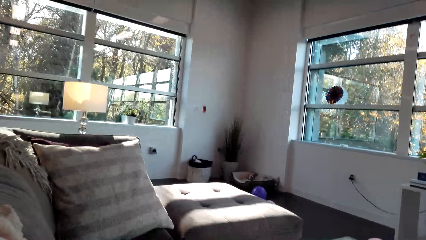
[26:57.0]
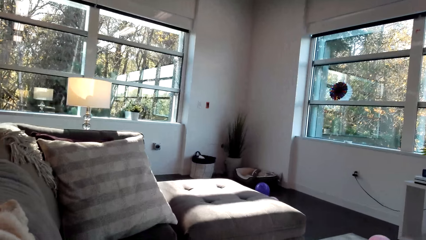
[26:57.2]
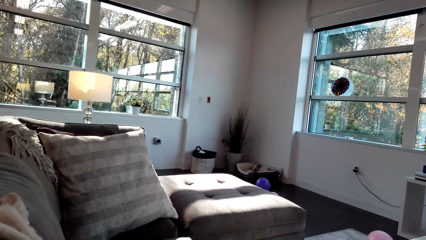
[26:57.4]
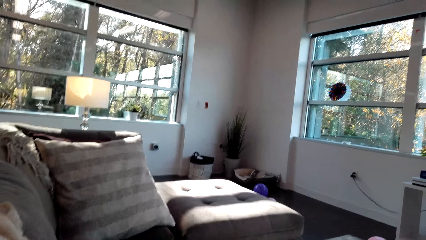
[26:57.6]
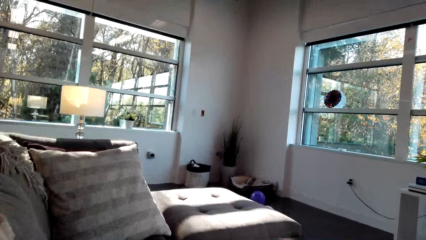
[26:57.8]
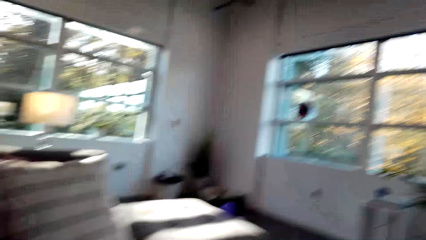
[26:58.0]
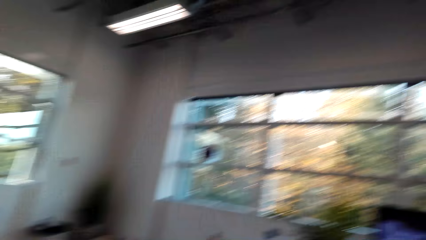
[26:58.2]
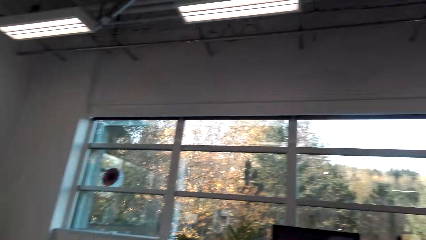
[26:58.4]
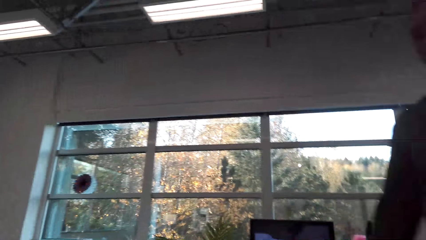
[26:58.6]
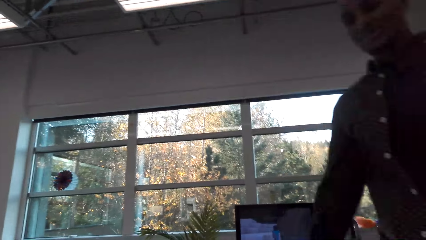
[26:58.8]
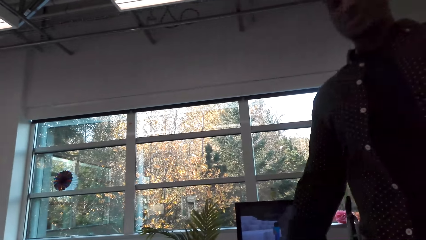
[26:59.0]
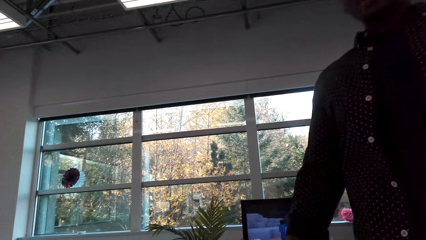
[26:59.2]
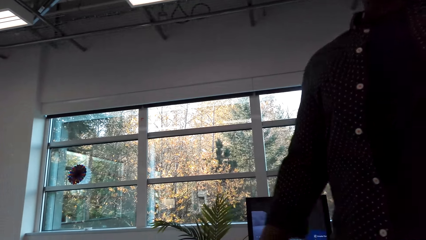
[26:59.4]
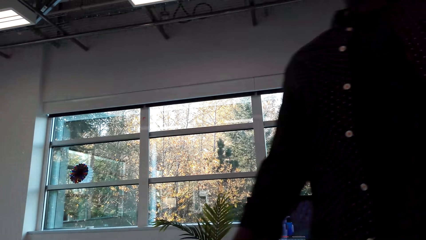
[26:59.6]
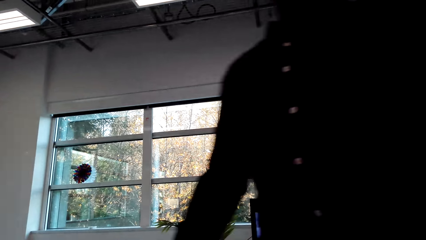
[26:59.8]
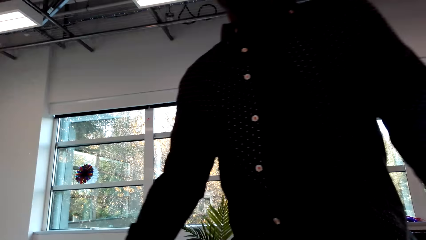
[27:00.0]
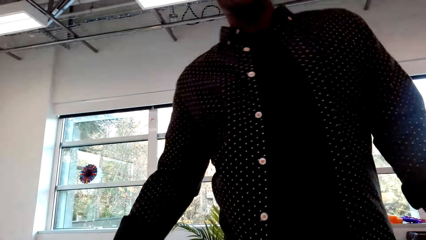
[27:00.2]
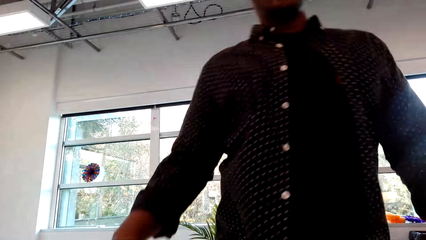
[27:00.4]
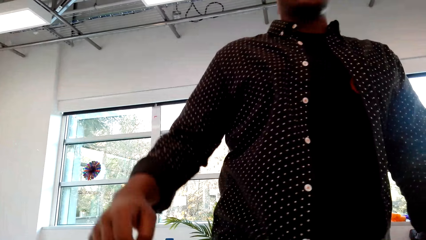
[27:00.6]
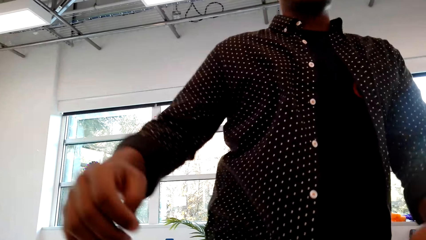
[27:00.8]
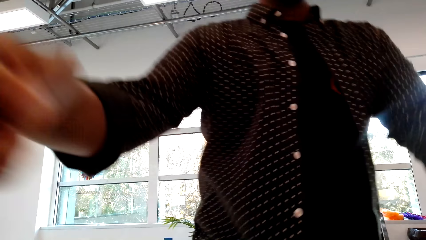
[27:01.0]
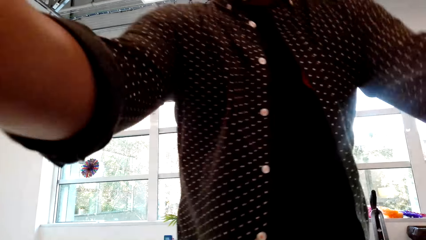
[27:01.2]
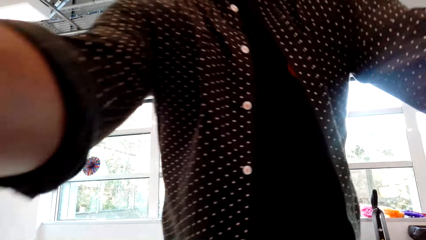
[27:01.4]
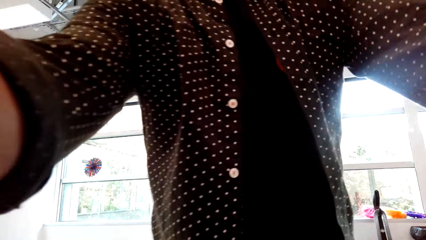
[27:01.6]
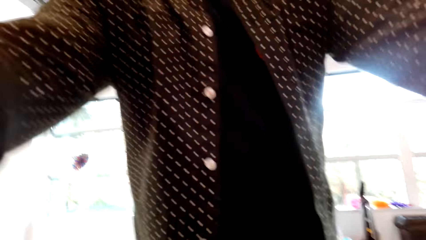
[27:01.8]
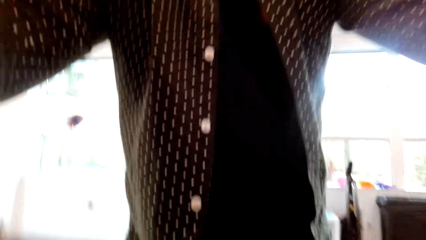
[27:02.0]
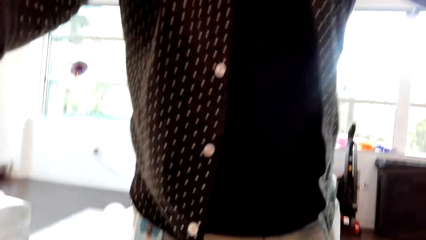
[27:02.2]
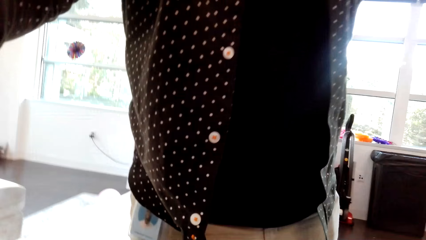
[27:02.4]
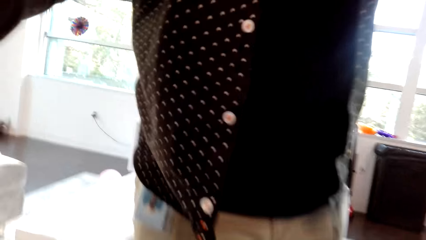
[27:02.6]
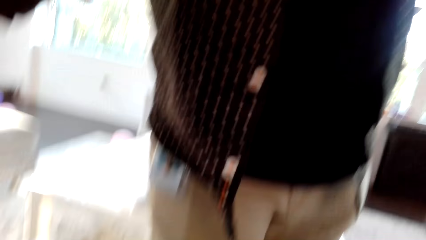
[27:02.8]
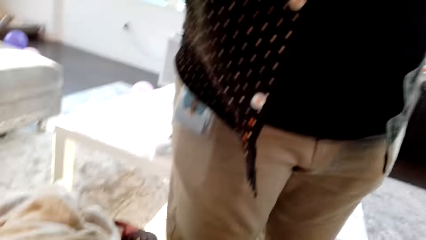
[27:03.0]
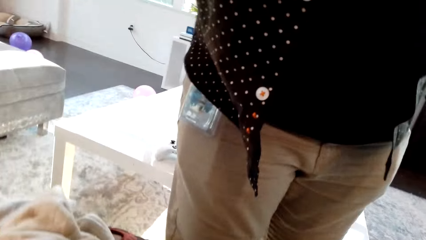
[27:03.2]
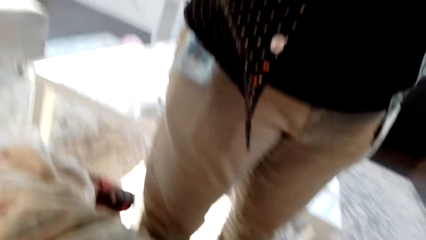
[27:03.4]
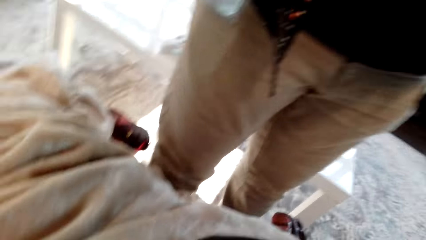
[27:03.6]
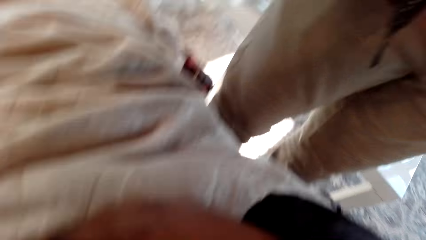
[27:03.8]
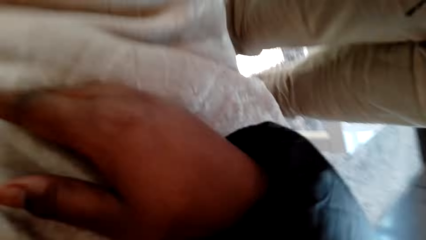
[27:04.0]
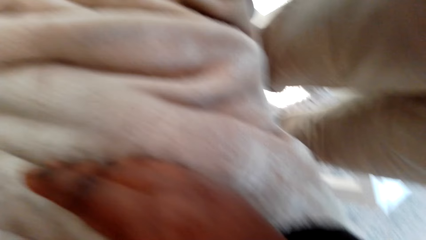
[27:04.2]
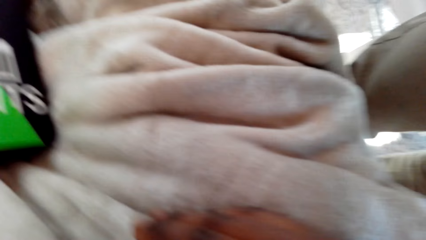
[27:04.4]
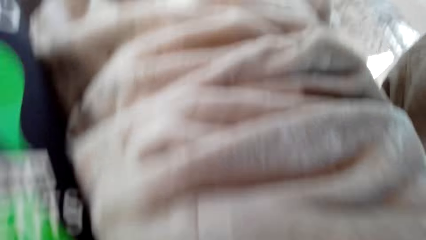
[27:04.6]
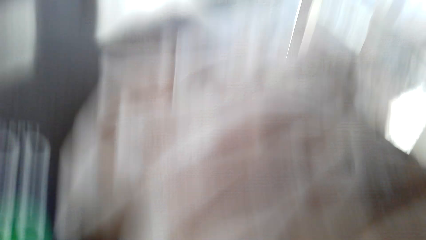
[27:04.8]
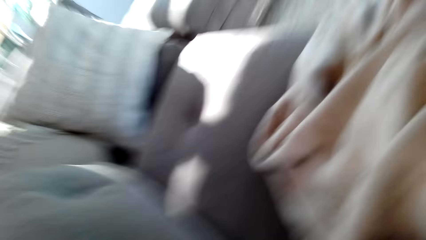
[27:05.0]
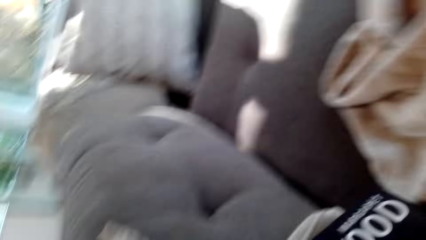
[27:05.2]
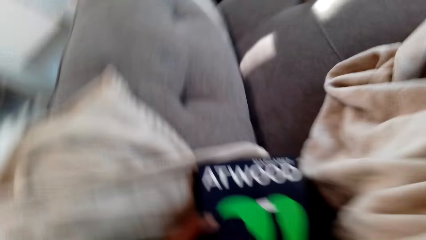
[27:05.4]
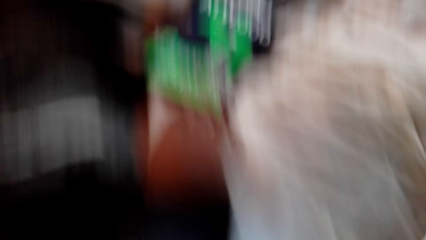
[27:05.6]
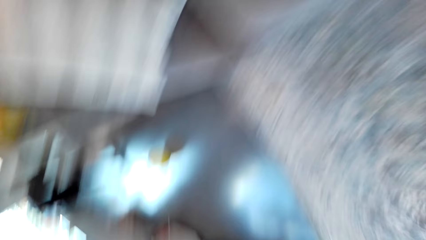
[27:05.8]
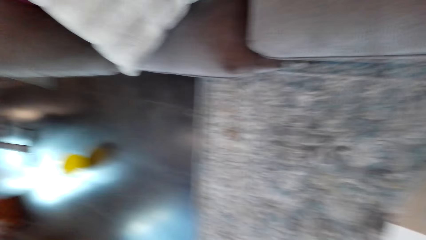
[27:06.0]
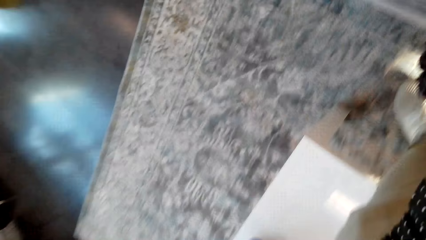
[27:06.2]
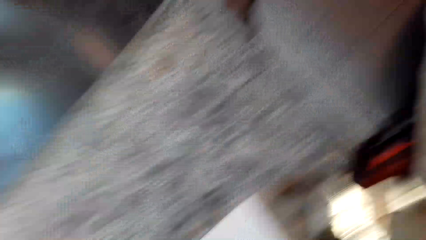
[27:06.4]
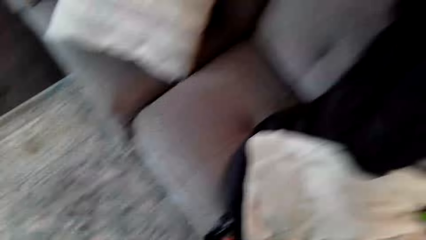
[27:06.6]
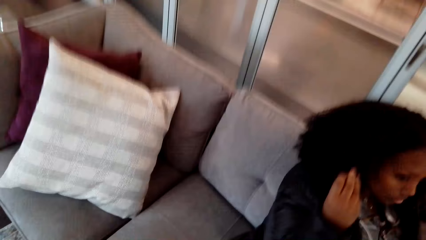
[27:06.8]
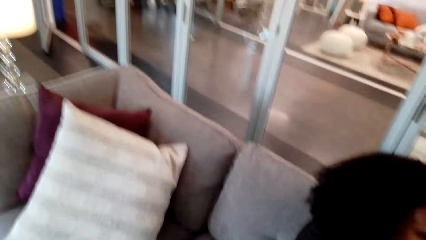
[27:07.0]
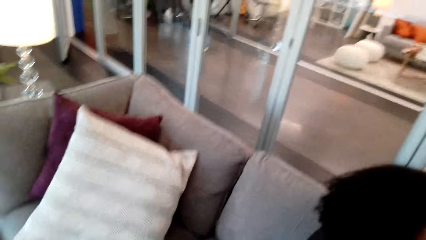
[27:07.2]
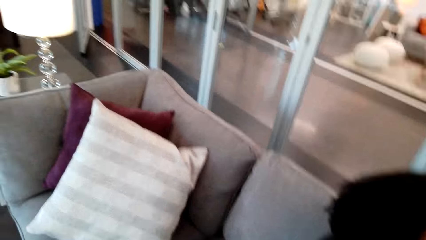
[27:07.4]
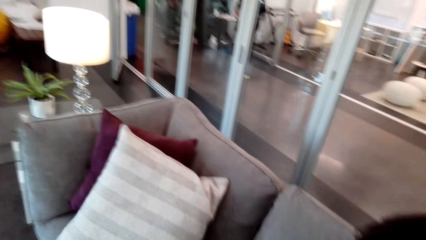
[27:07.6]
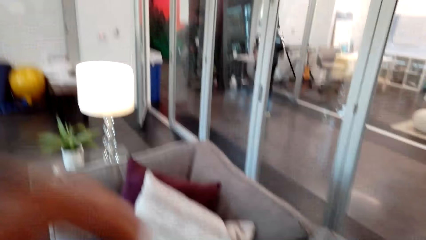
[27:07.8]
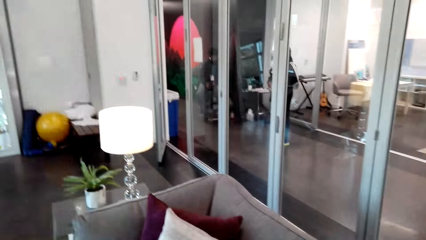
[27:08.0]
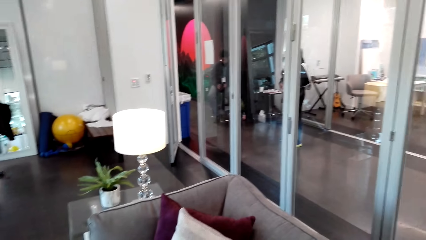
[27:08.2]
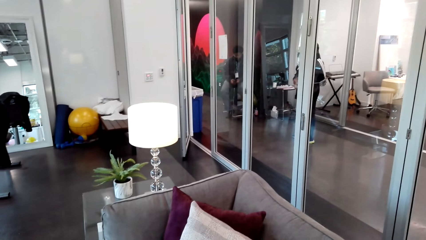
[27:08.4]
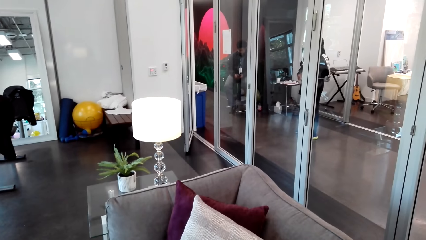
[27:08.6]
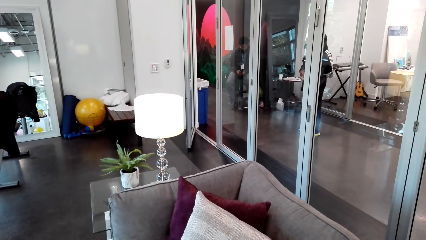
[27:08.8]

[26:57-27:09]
A person talks with the camera wearer. The person fixes the camera. The camera wearer talks with the person.
